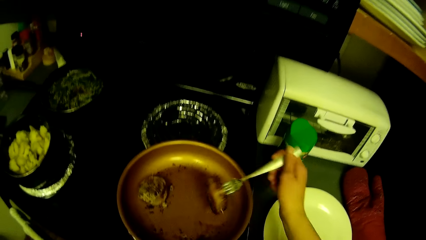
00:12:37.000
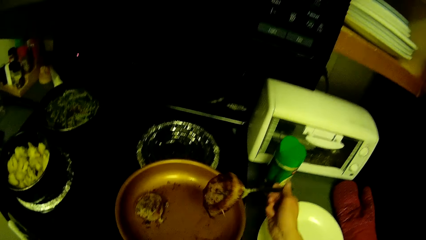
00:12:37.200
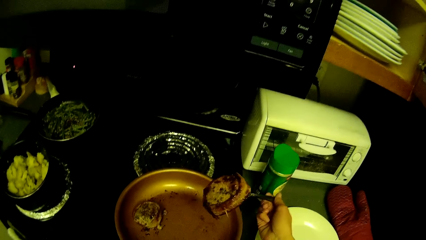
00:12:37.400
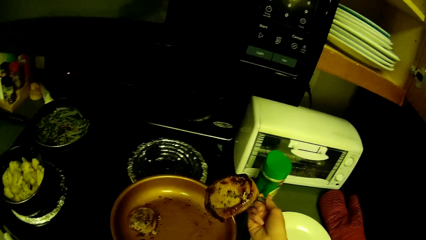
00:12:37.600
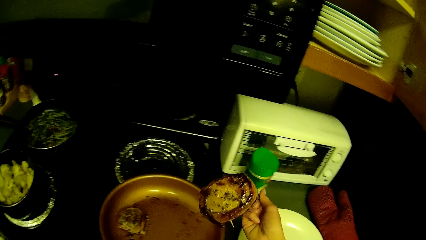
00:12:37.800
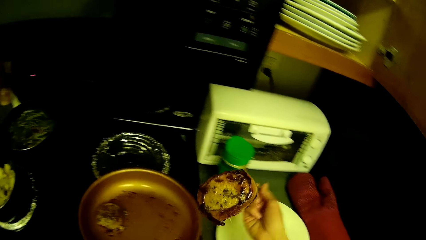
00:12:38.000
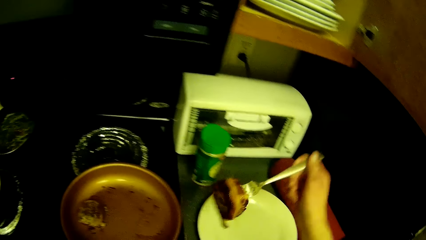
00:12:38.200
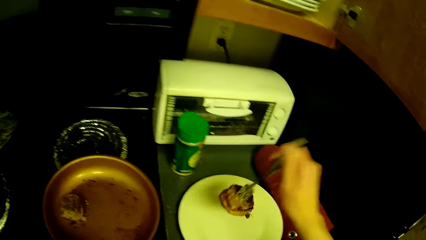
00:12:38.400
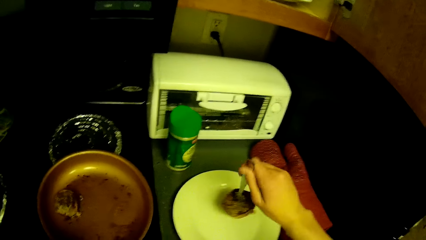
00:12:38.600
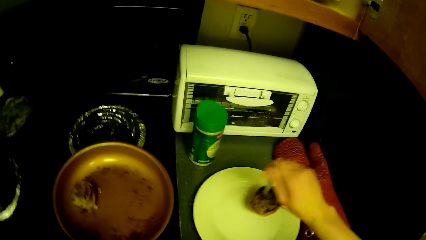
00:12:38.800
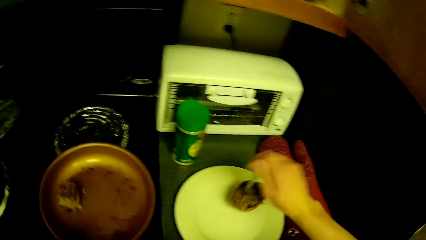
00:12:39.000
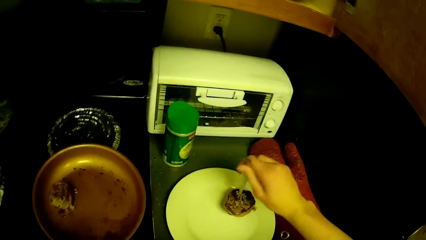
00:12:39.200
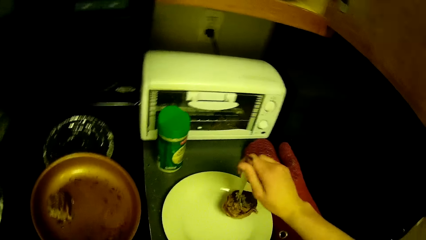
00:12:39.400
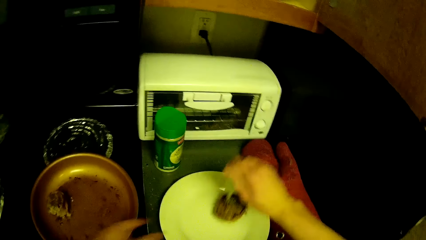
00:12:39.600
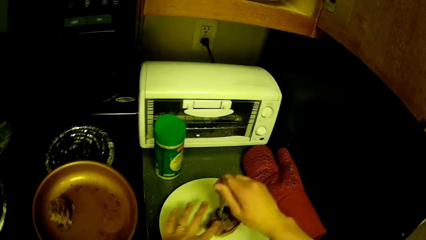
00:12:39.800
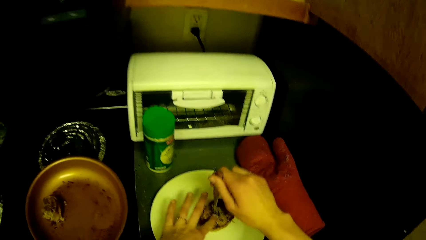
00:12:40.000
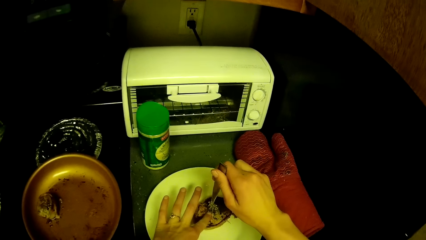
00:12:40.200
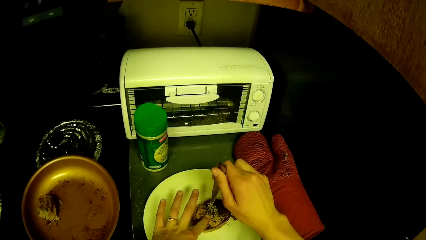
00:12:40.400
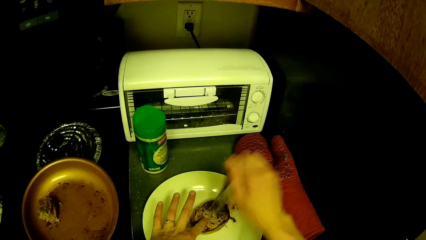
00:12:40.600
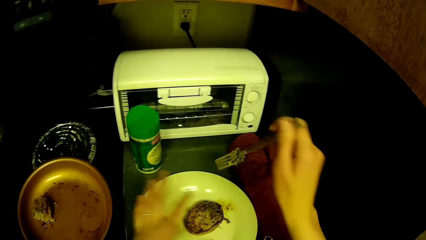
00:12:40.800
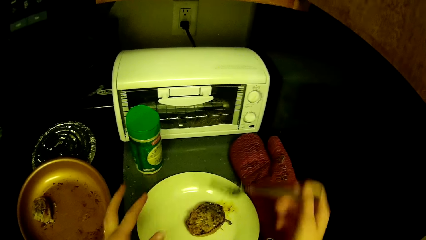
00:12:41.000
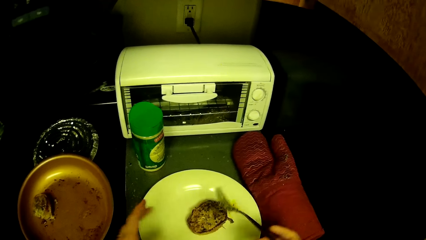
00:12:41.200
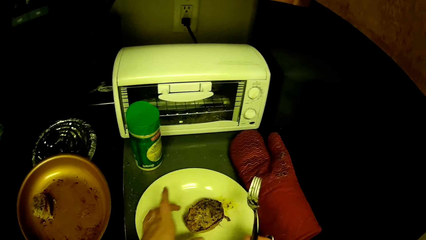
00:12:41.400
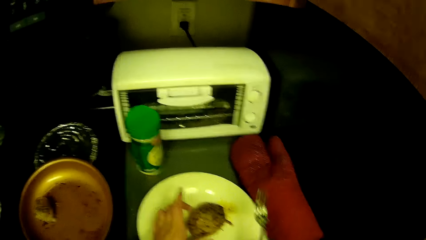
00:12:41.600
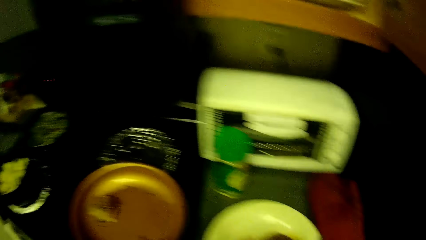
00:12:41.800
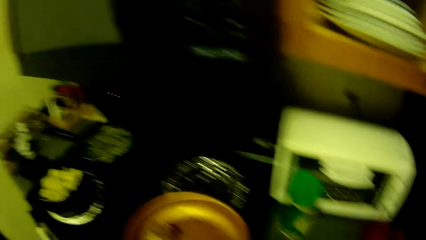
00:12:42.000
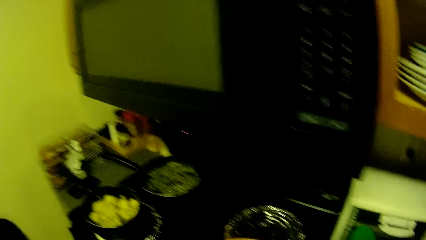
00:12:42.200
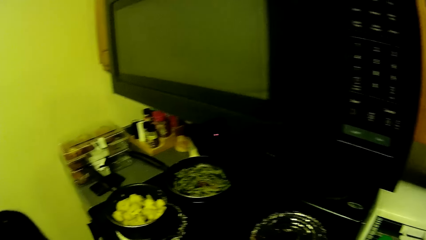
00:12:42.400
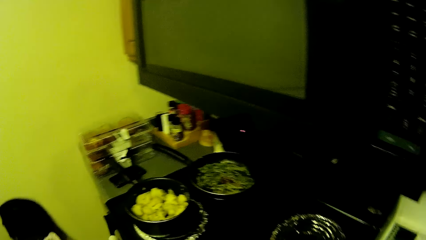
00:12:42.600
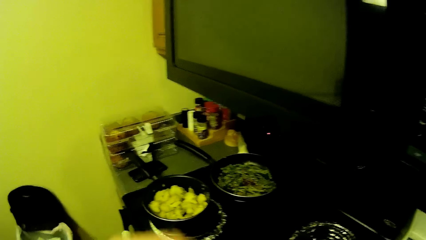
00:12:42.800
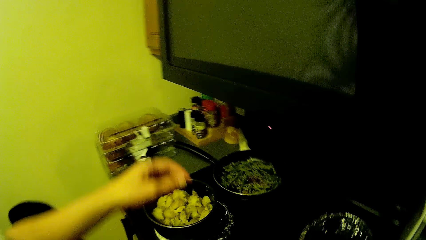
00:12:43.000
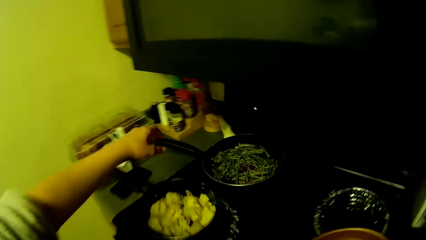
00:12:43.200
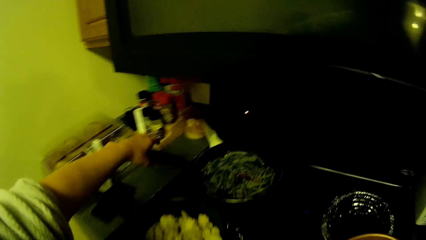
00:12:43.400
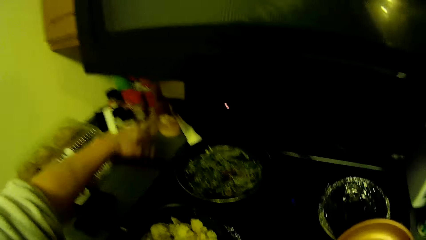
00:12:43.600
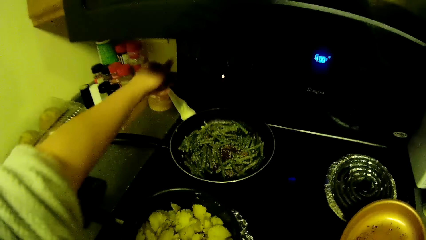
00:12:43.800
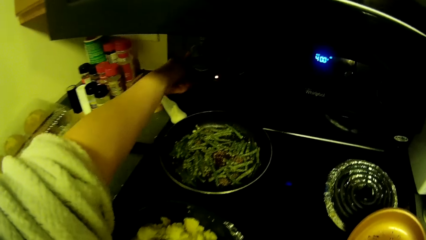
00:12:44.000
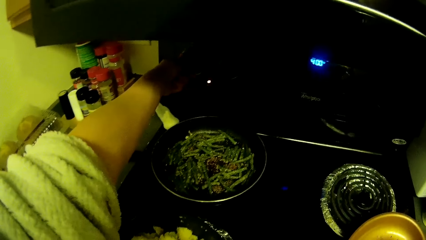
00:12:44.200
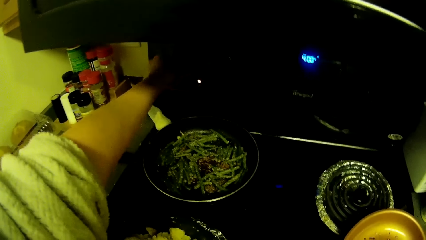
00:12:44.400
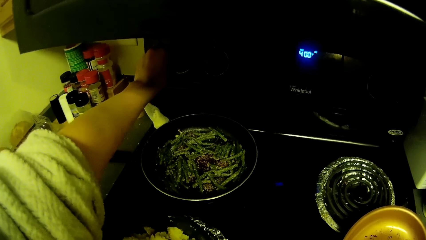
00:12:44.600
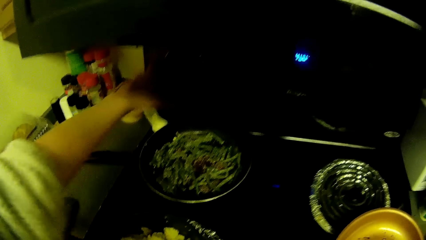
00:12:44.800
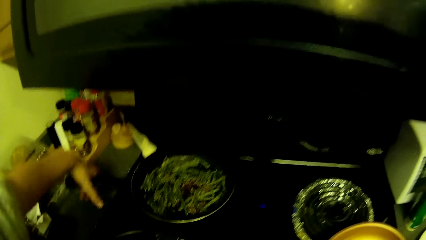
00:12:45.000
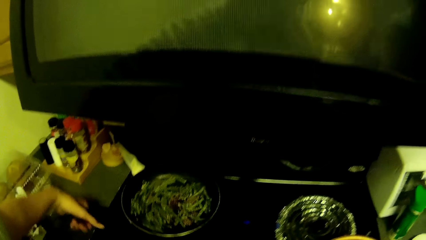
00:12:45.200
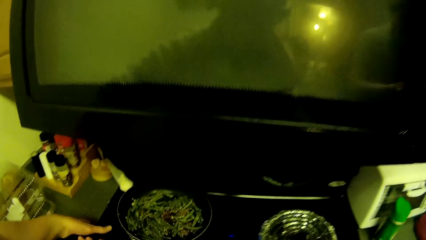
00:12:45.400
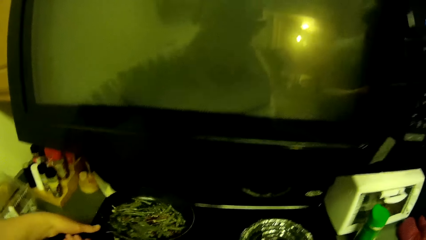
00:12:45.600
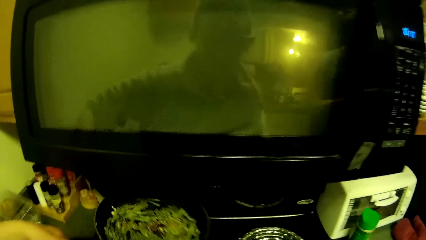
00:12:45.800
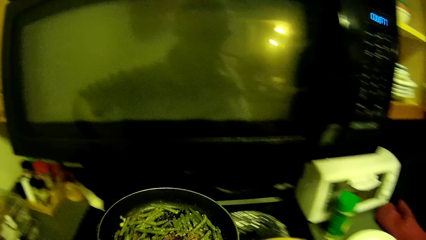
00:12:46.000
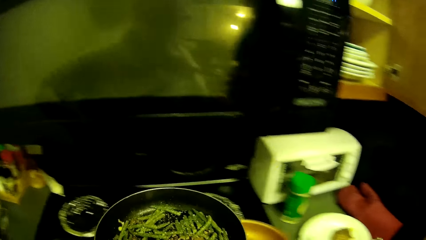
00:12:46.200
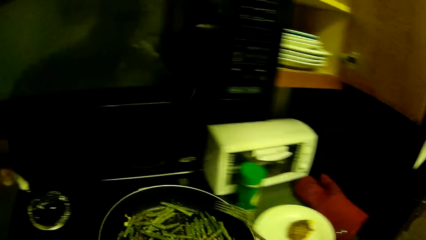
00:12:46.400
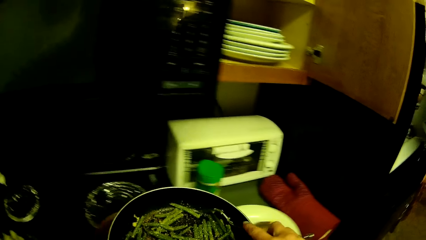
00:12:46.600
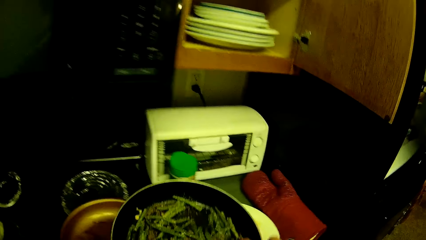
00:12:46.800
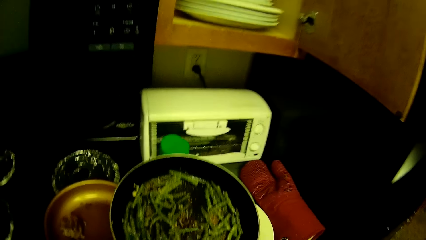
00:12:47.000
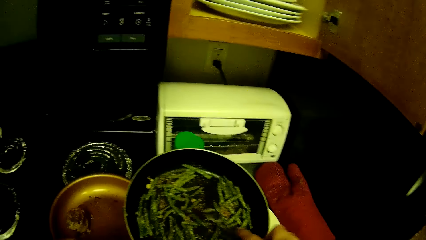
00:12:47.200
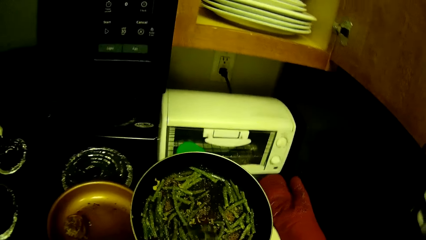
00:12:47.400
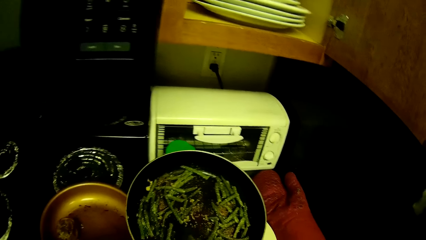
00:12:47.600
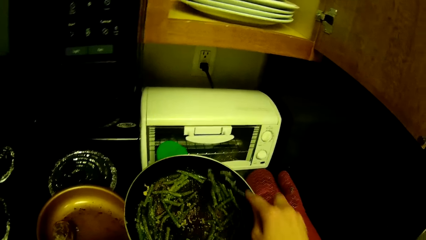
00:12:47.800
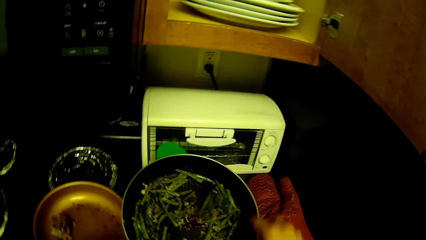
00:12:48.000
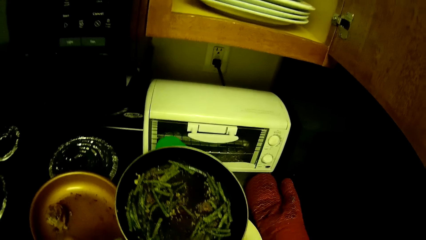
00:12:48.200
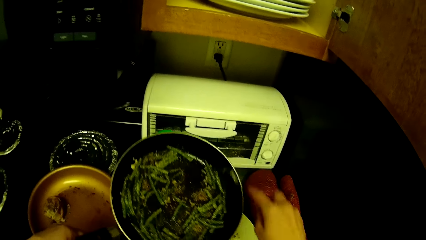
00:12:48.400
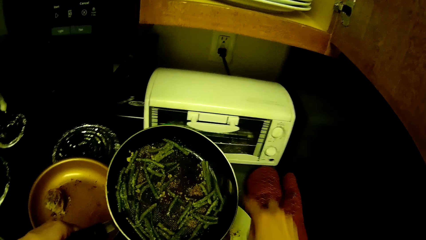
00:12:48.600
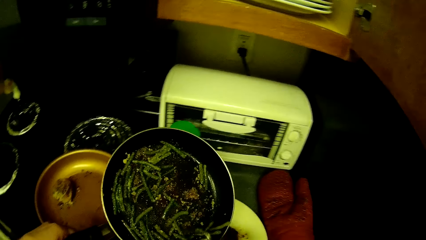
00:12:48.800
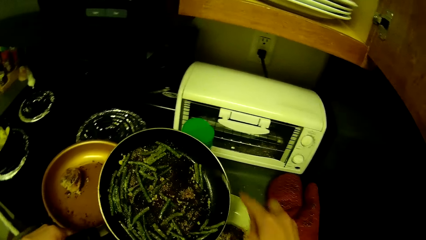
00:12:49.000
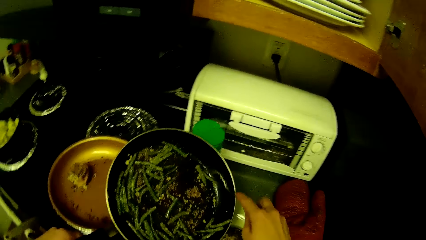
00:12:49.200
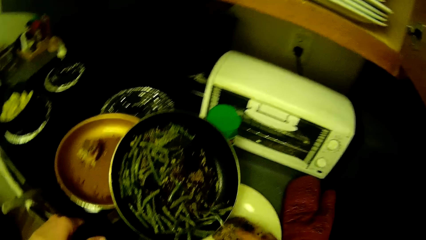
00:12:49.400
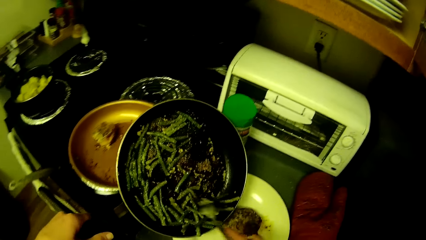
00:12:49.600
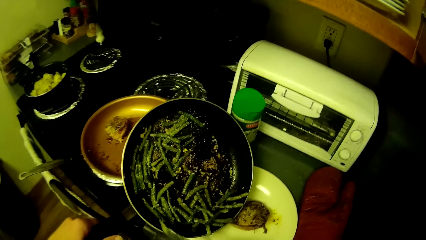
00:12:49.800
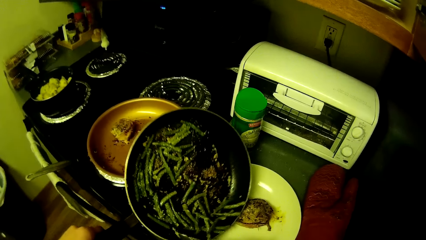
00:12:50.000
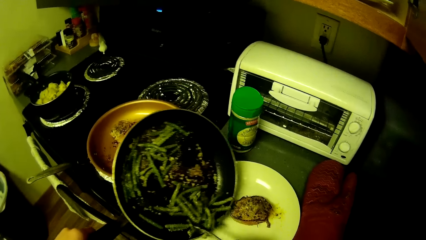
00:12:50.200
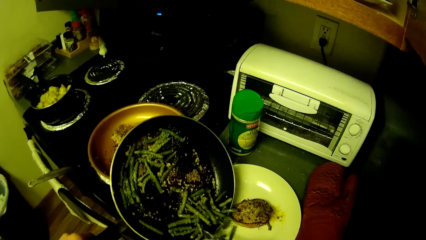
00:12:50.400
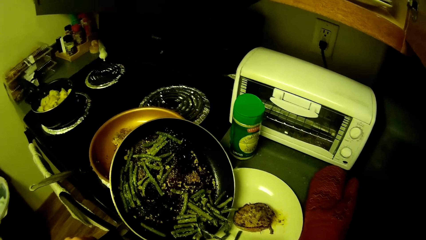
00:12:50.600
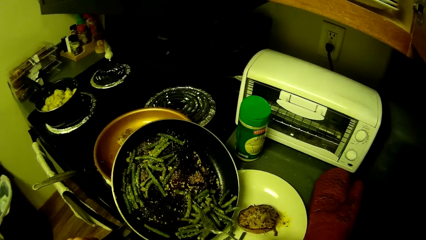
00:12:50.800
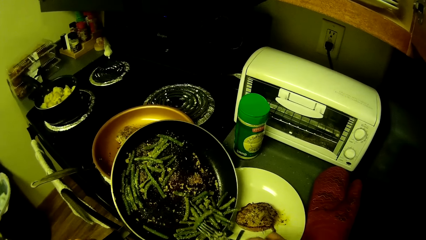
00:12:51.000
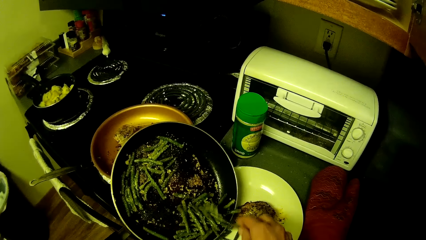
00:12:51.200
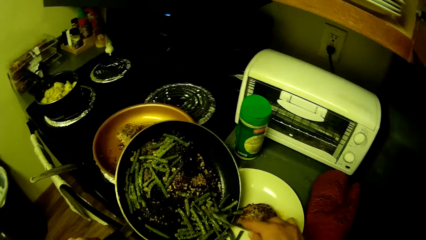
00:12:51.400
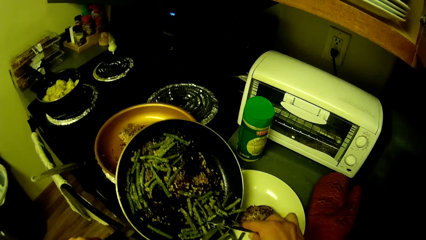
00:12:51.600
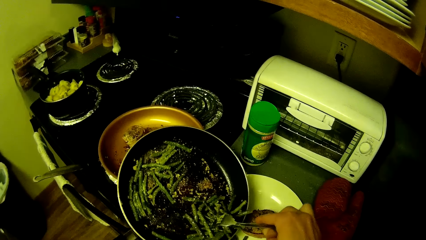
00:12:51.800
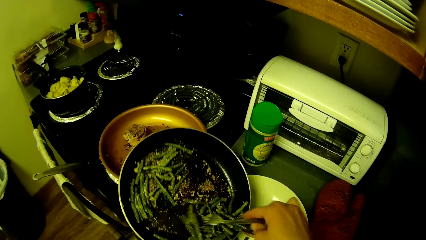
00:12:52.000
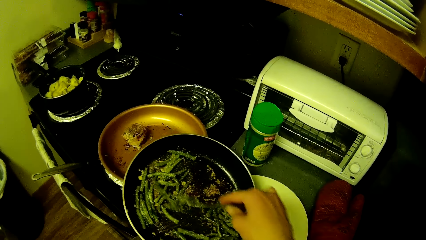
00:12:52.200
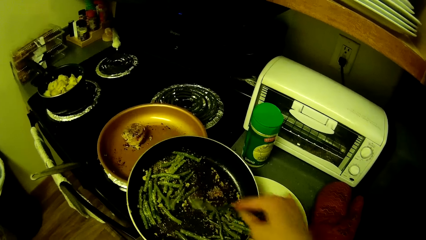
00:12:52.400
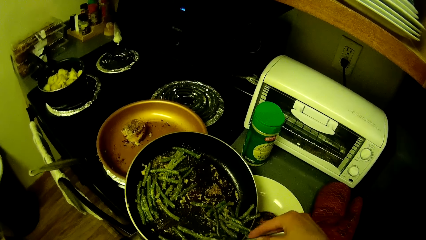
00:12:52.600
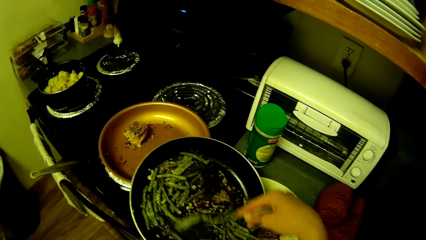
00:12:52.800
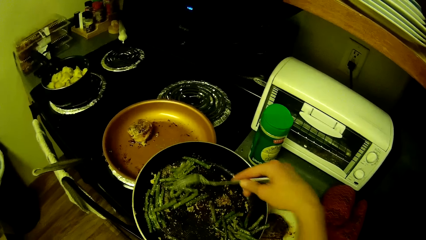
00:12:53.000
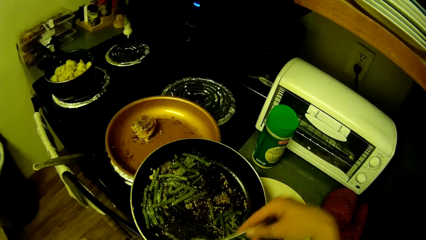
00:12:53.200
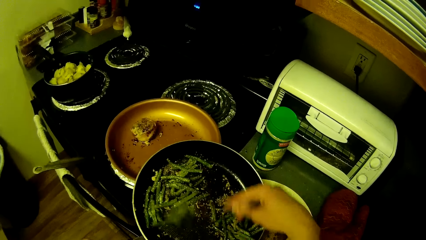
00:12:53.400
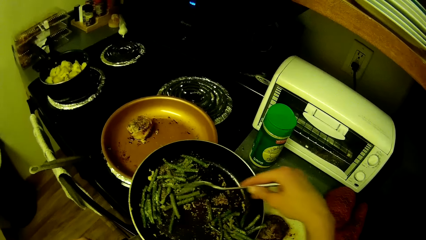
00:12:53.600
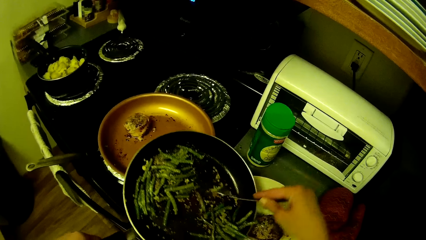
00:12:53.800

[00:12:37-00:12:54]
The camera wearer pierces something in the pan with a fork. He serves the meat with the fork in his right hand. He looks at something. He shakes something on a plate. He touches the meat on the plate with his left hand. He looks at something on the plate. He looks around. He holds a pan on the burner. He turns off the cooker with his left hand. He carries the frying pan of asparagus or French beans. He serves the asparagus with the fork in his right hand.
